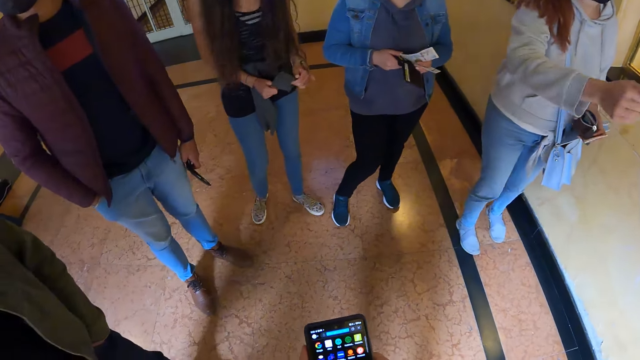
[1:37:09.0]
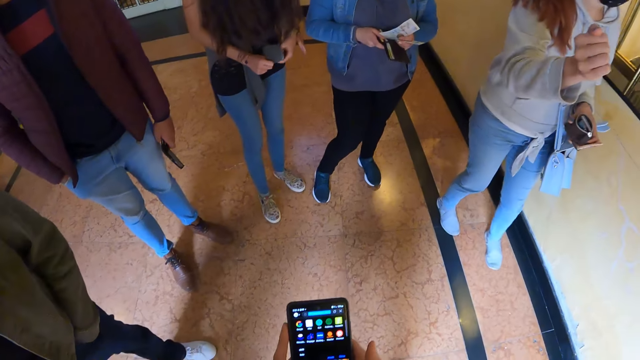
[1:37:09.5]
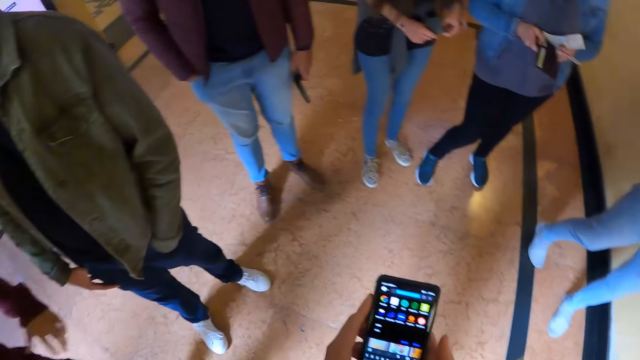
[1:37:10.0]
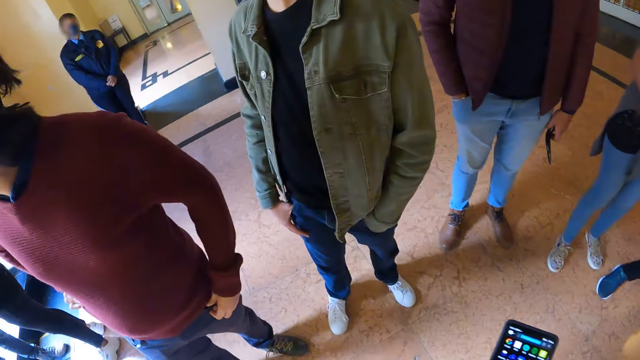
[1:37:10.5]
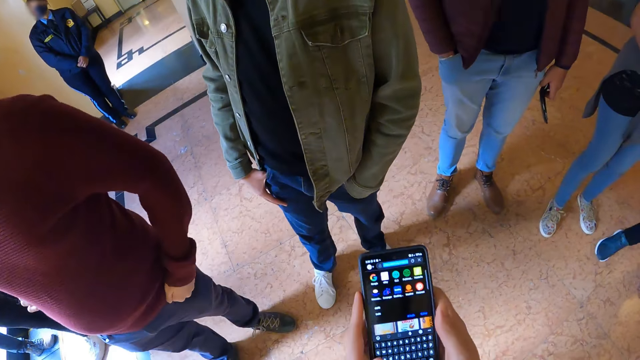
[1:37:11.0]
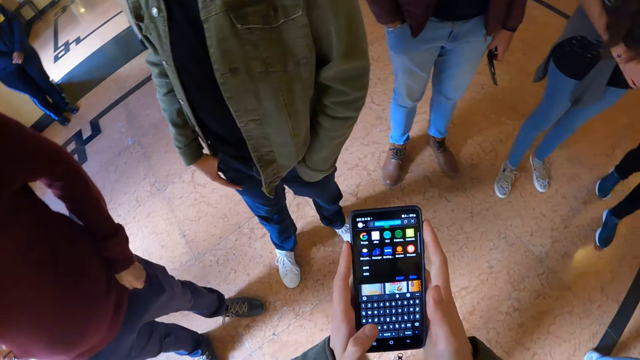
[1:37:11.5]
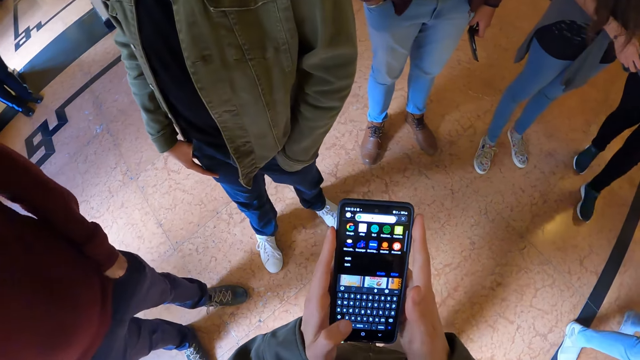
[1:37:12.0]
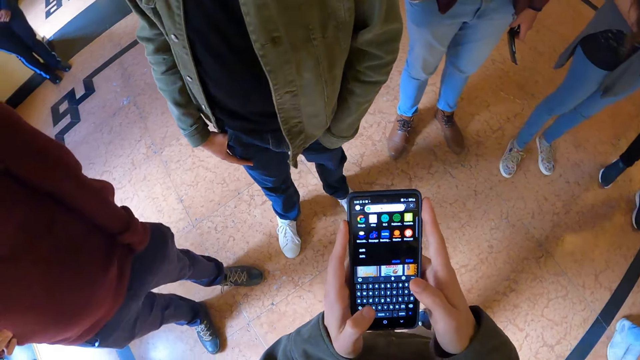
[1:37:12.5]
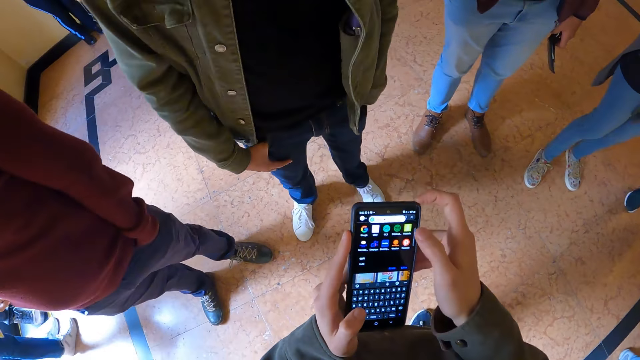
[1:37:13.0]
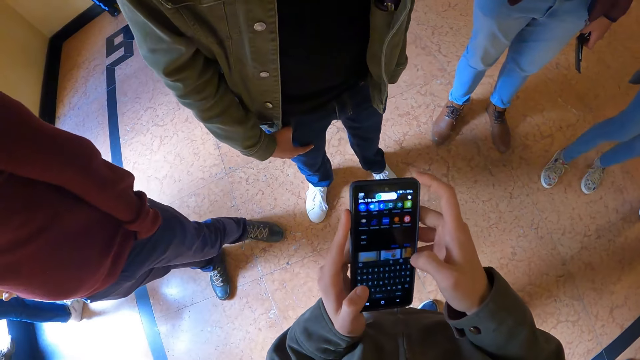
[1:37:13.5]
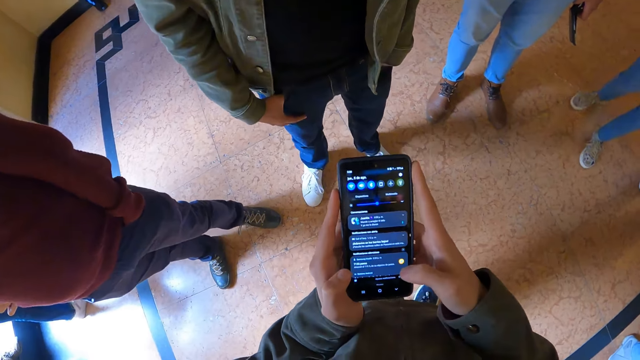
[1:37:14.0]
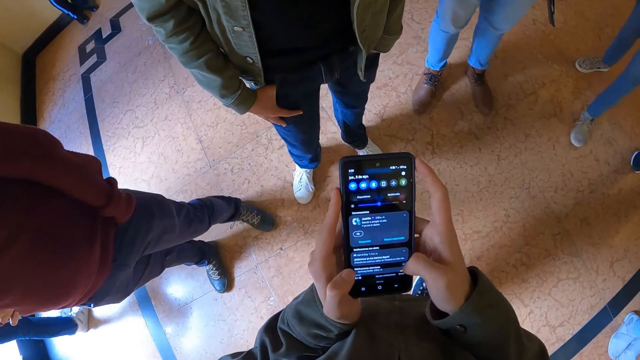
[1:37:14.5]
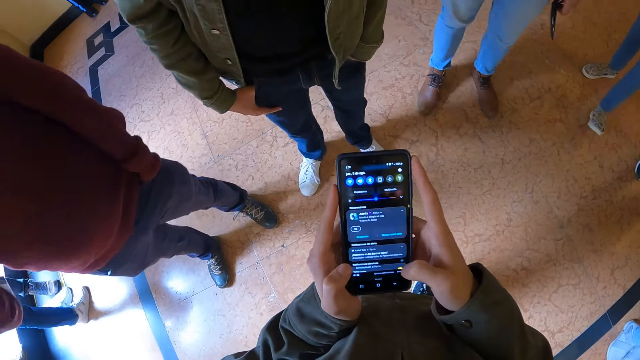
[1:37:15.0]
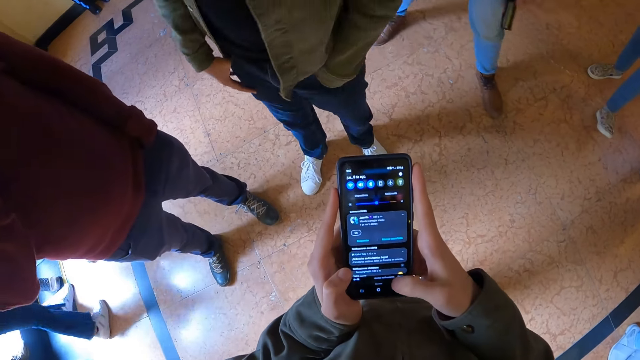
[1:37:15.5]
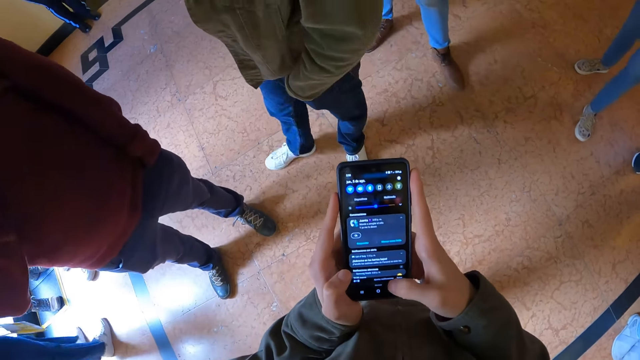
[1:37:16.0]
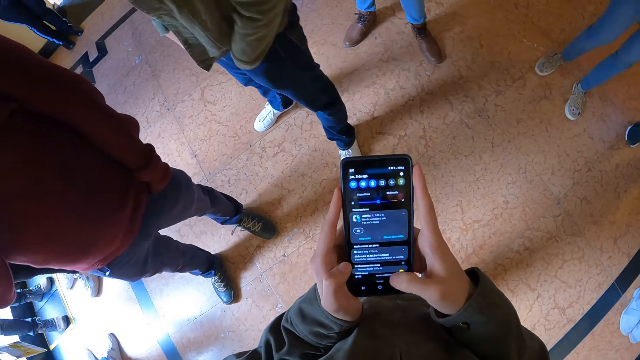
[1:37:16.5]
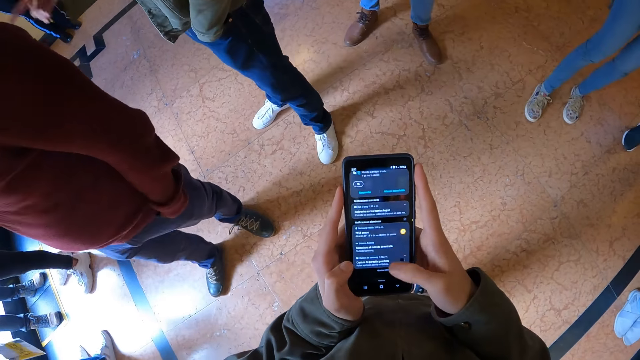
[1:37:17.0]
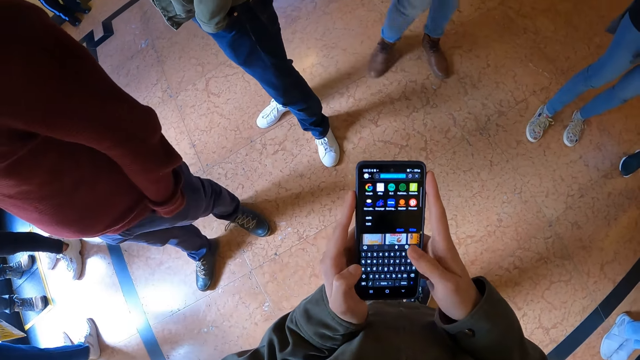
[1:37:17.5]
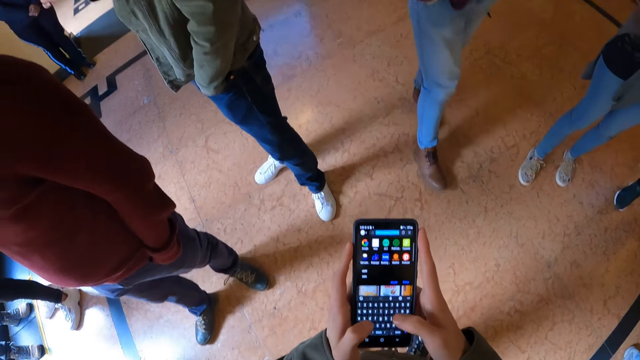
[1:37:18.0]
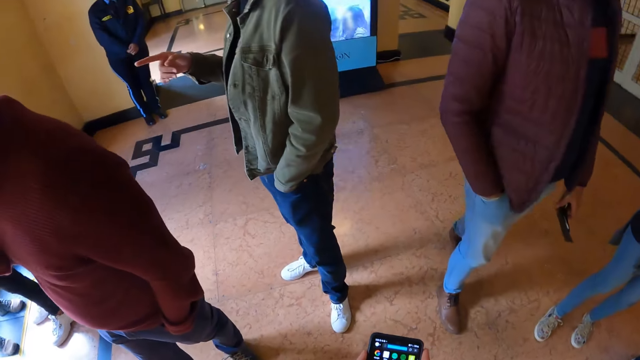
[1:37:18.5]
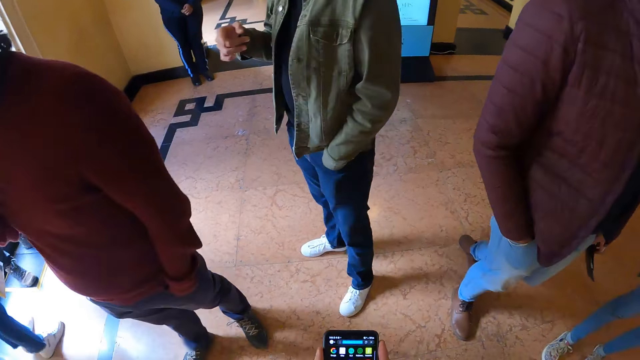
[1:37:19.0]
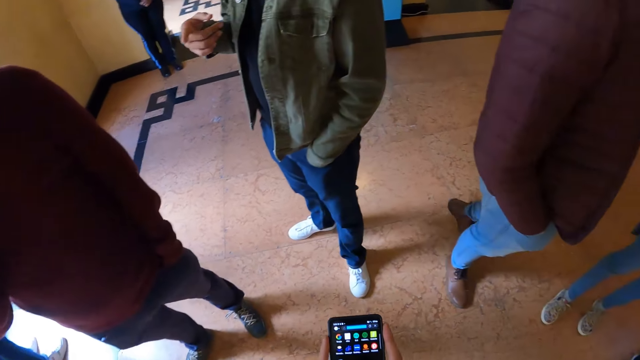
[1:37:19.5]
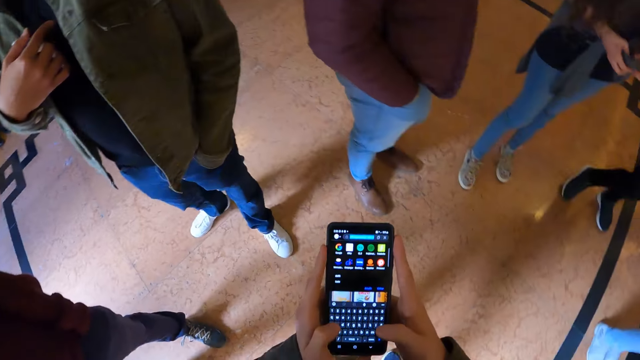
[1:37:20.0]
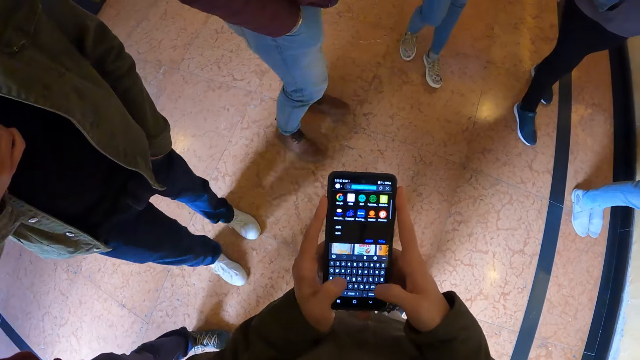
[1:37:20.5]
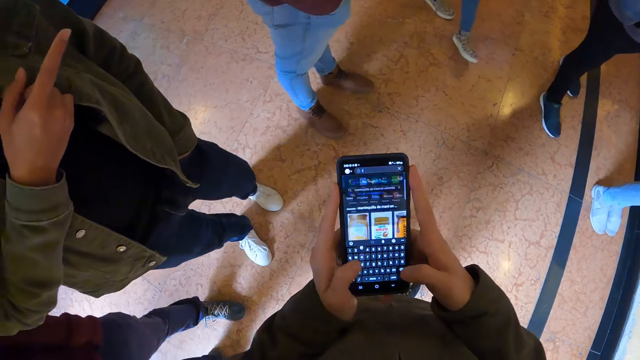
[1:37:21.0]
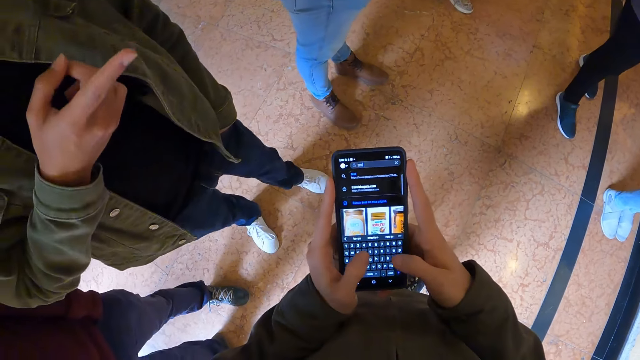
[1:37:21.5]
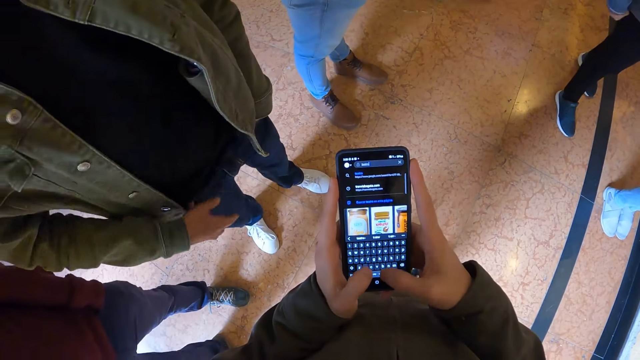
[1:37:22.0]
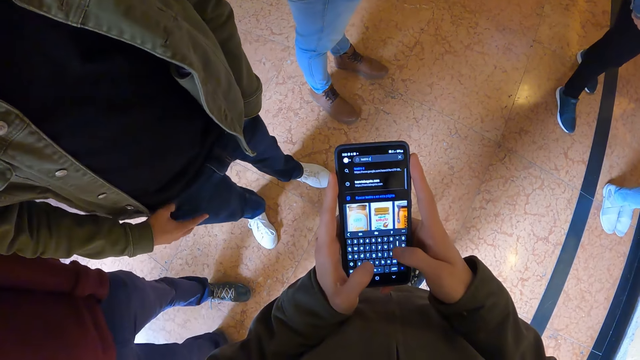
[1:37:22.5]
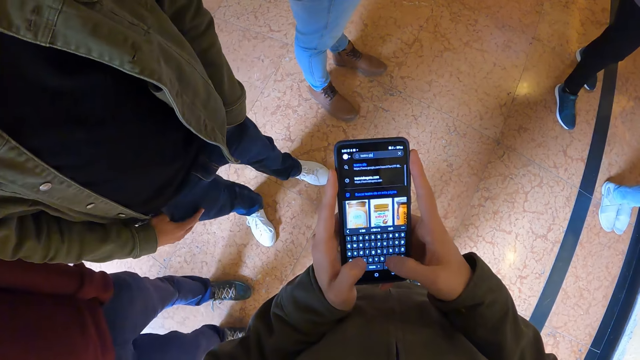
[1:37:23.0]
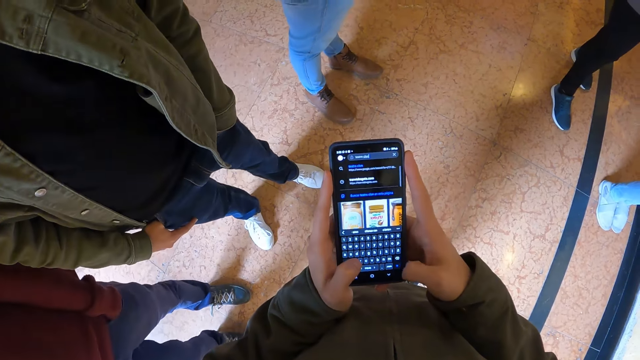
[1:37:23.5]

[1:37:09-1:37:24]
The camera wearer uses the phone. They hold the phone with both hands. They operate the phone. A man looks around. The man walks around. The camera wearer looks around. They operate the phone. The man interacts with the camera wearer with gestures.

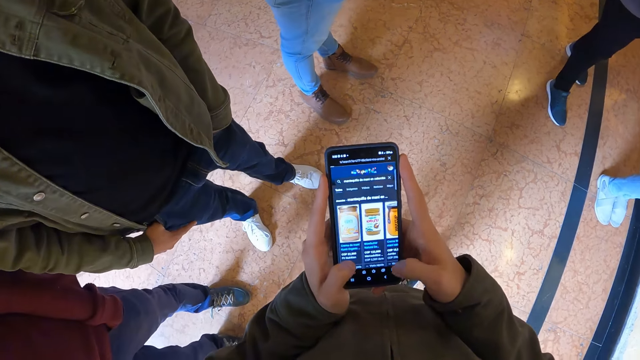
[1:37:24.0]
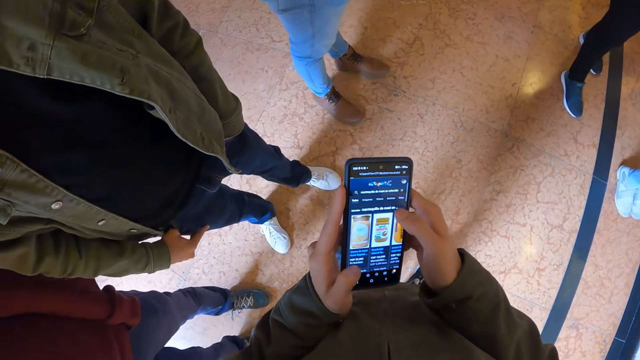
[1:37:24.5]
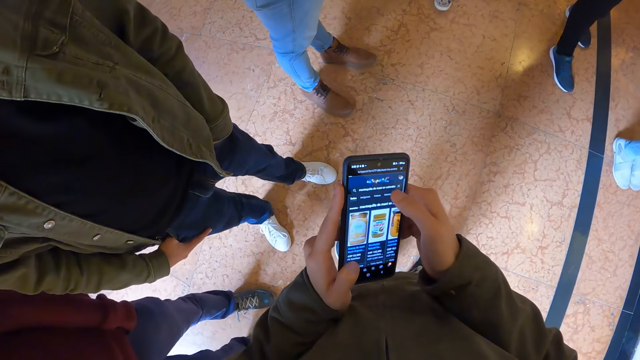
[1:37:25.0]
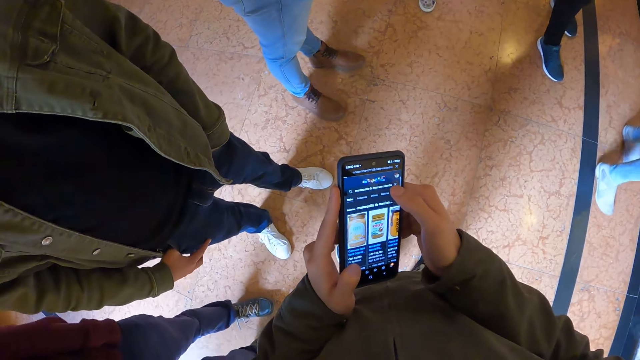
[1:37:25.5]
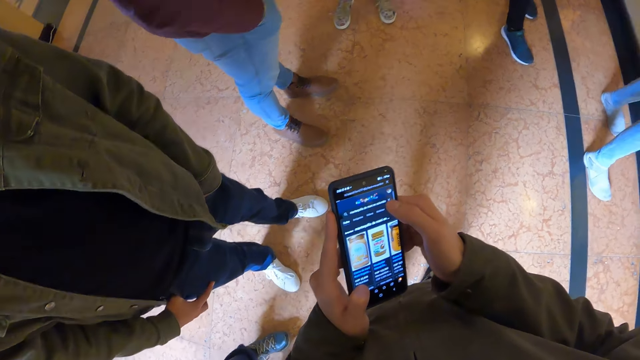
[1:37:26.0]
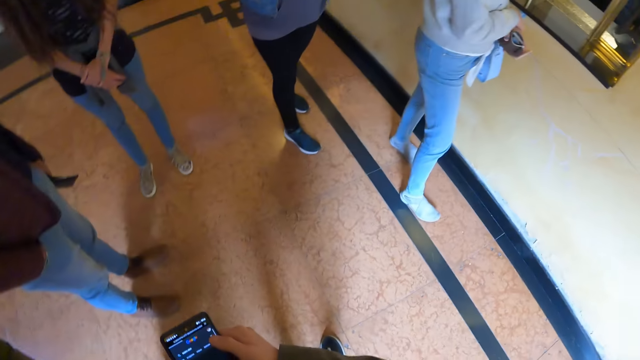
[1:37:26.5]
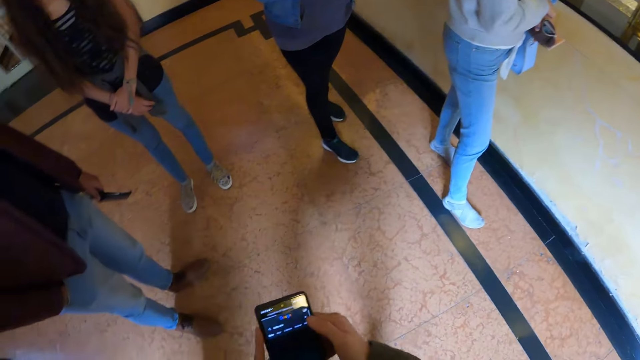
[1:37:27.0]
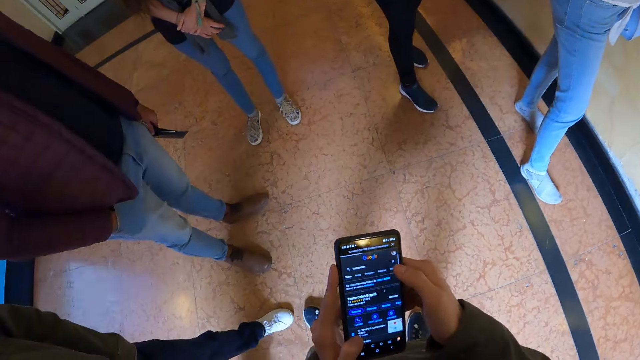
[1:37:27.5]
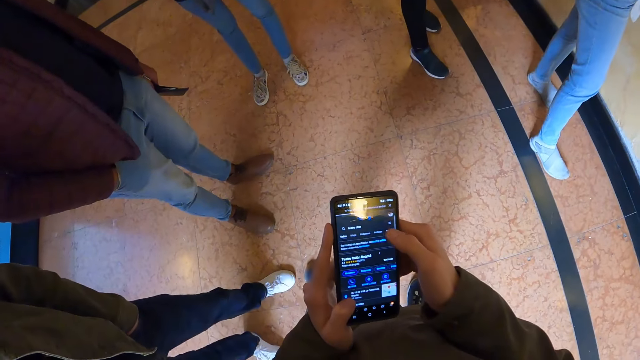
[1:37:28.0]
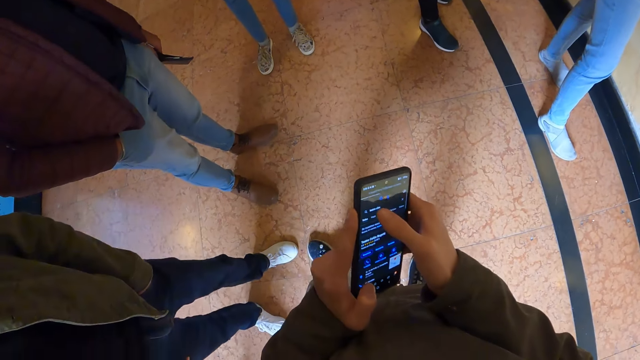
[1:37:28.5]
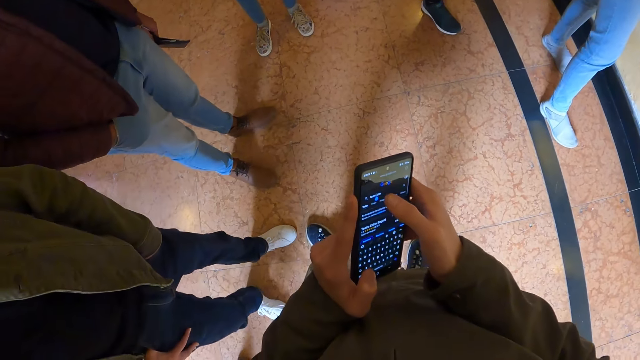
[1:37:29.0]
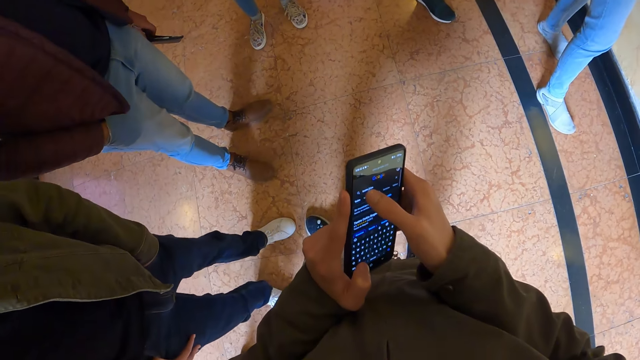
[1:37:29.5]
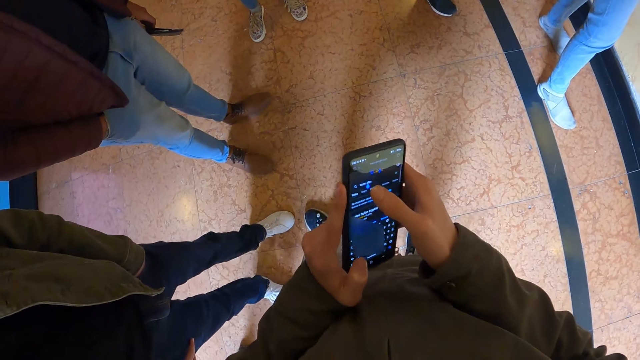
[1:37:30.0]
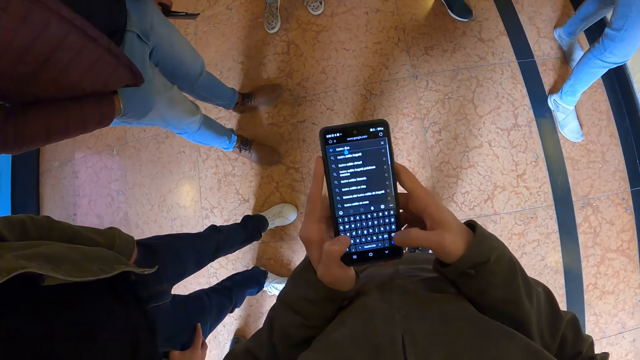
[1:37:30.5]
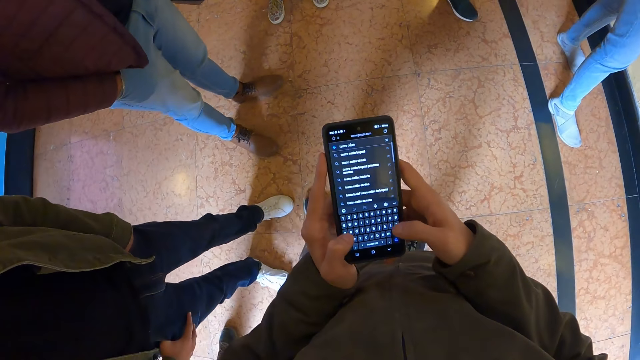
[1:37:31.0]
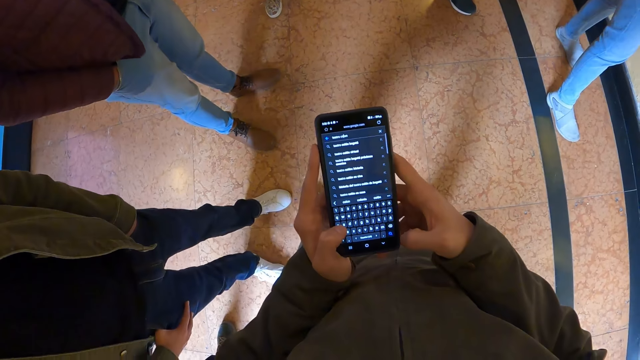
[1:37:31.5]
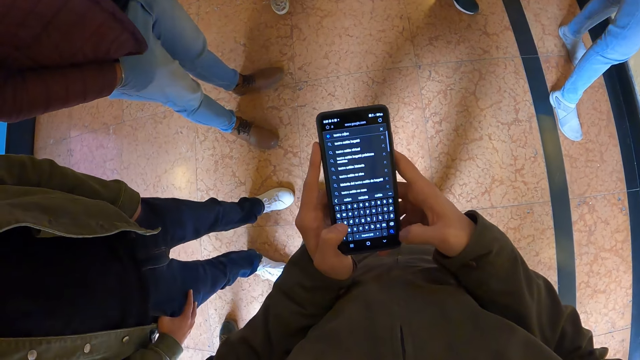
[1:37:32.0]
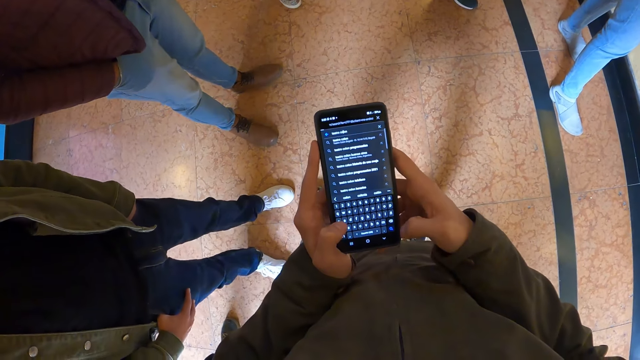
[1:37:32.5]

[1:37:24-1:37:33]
The camera wearer looks around. They operate the phone.
